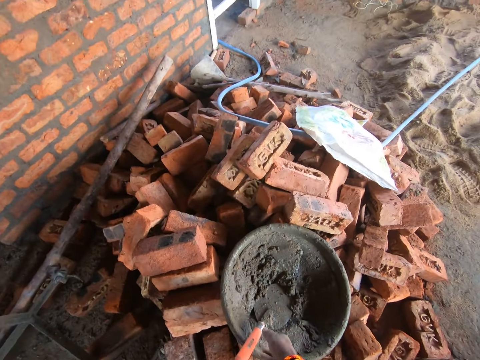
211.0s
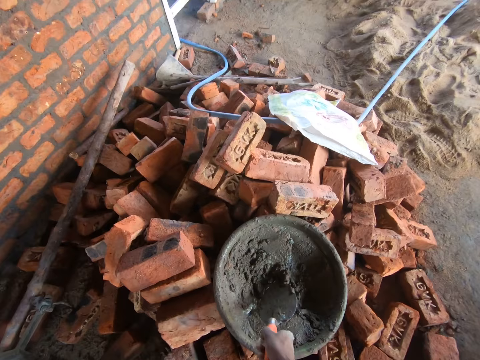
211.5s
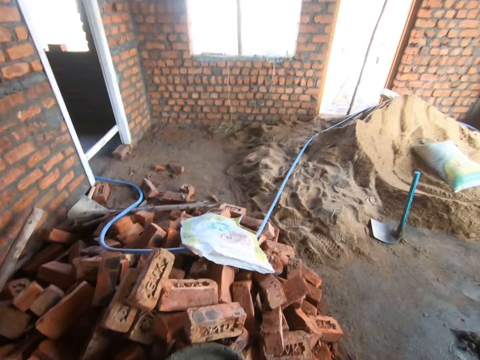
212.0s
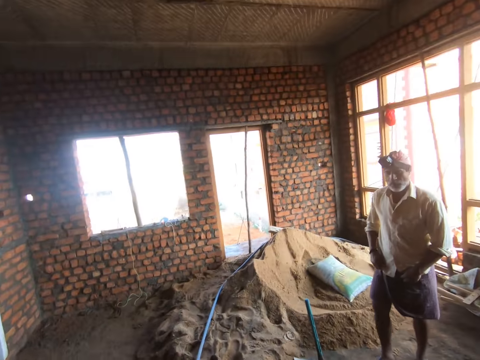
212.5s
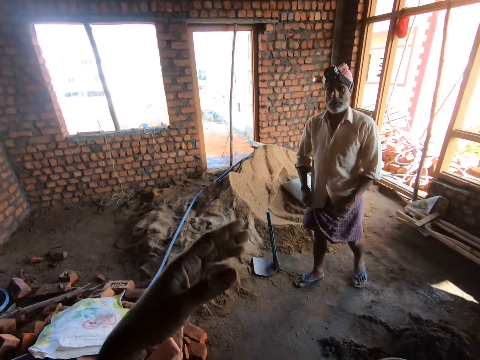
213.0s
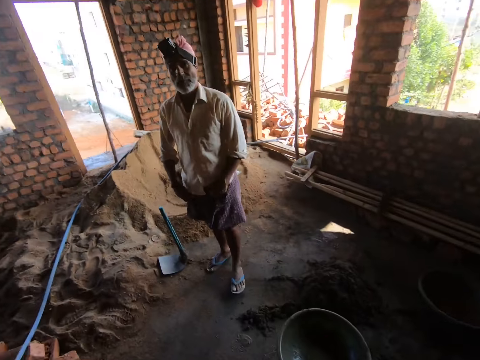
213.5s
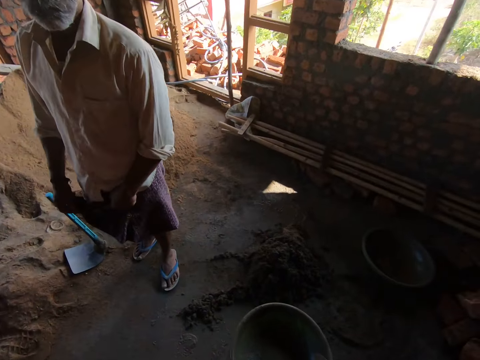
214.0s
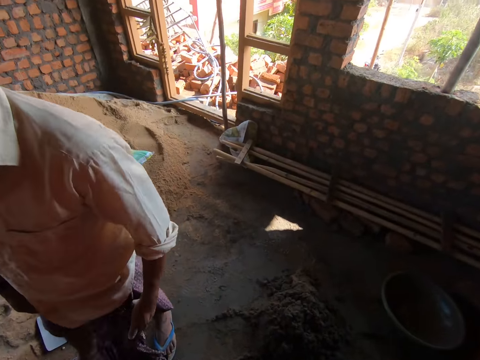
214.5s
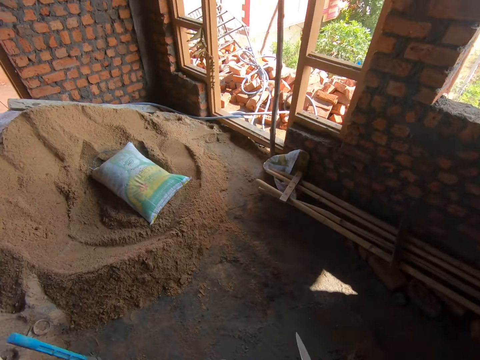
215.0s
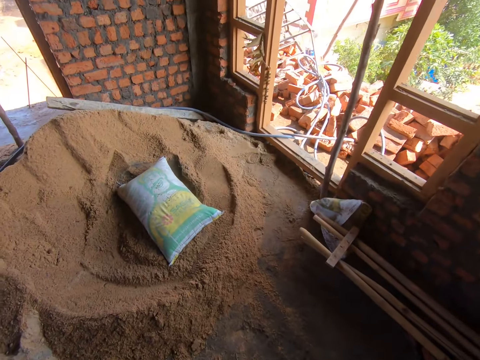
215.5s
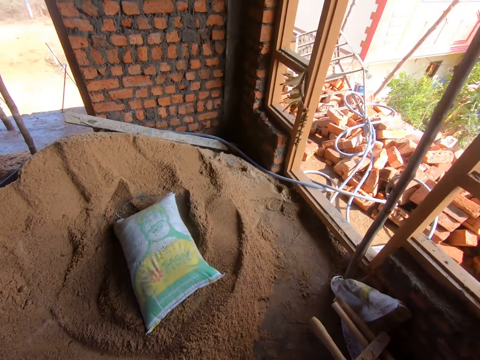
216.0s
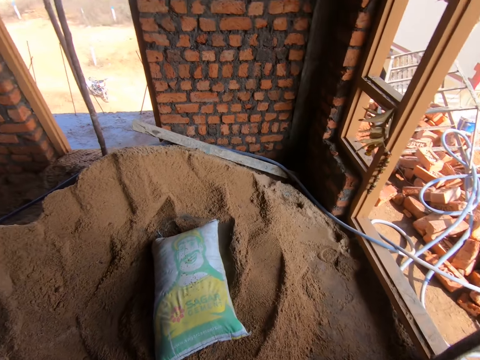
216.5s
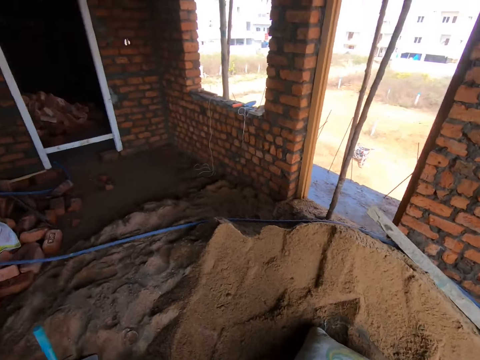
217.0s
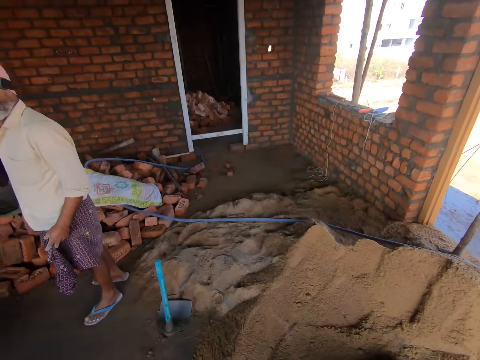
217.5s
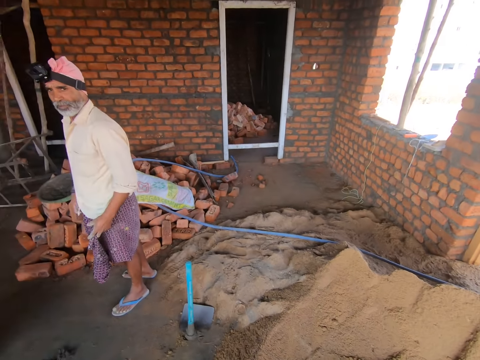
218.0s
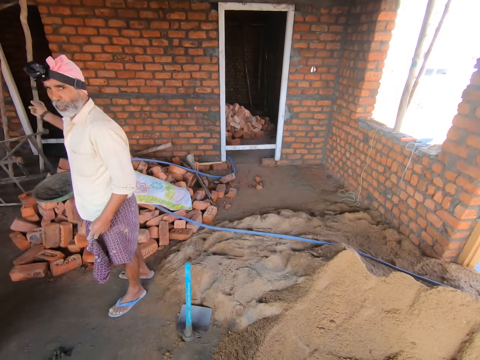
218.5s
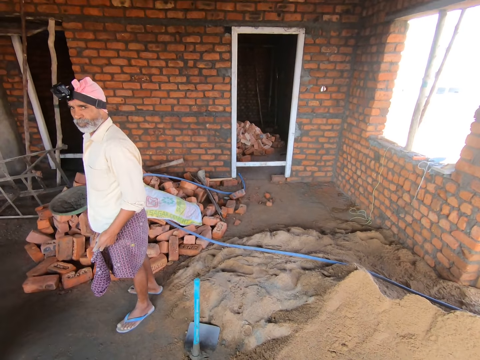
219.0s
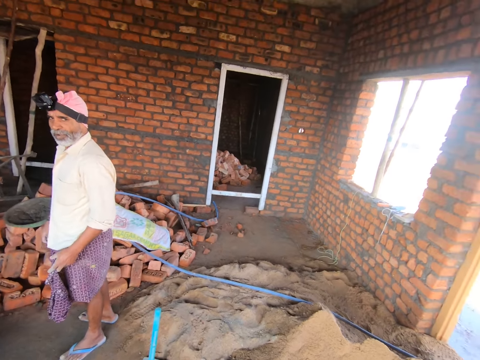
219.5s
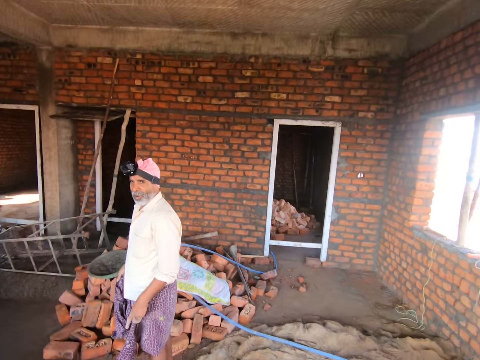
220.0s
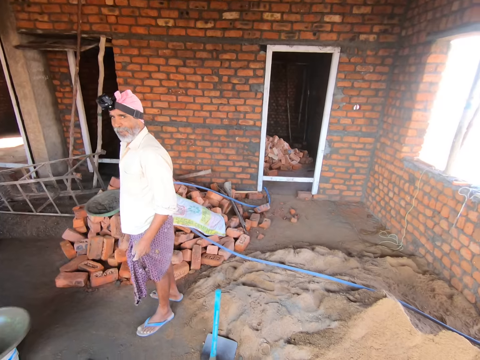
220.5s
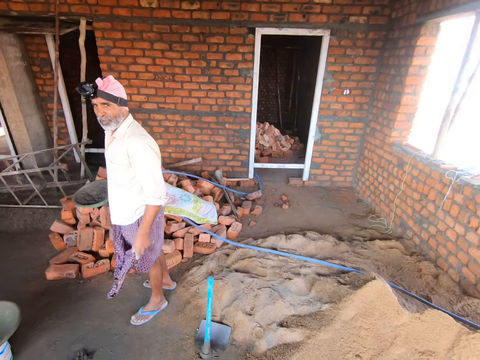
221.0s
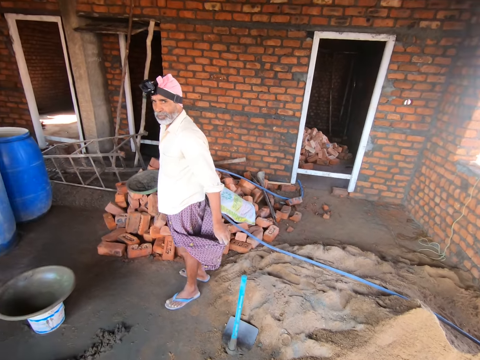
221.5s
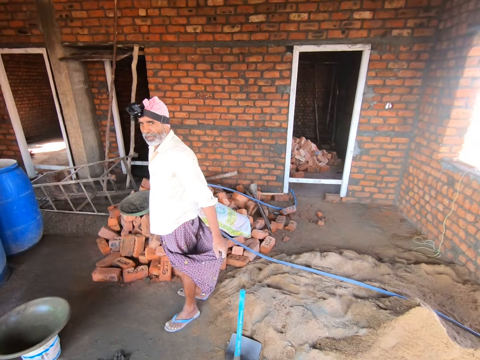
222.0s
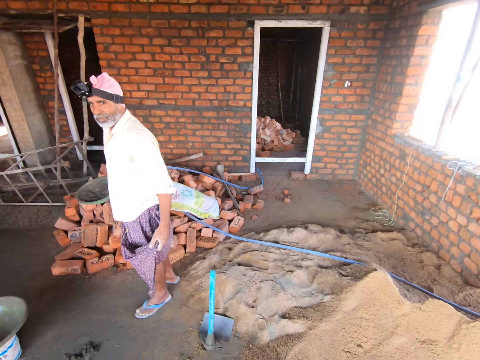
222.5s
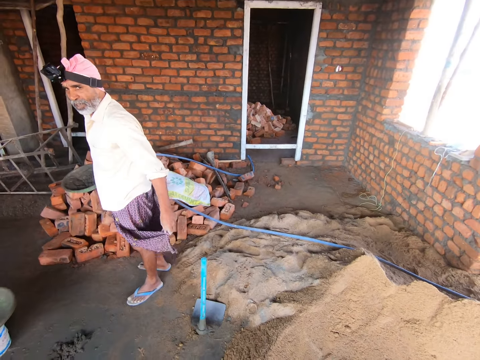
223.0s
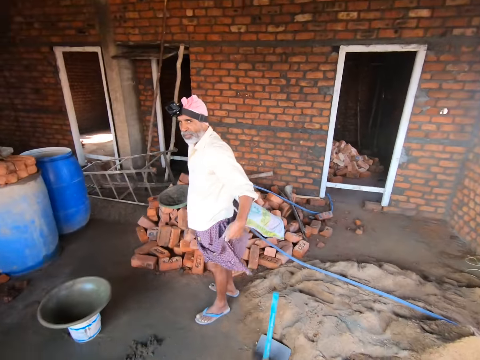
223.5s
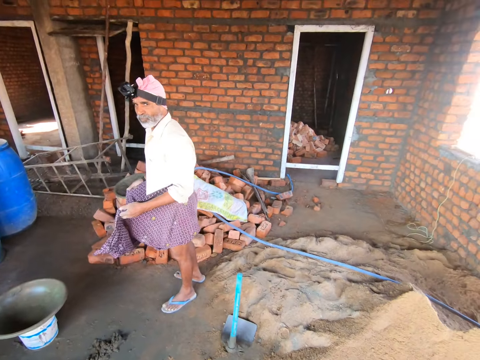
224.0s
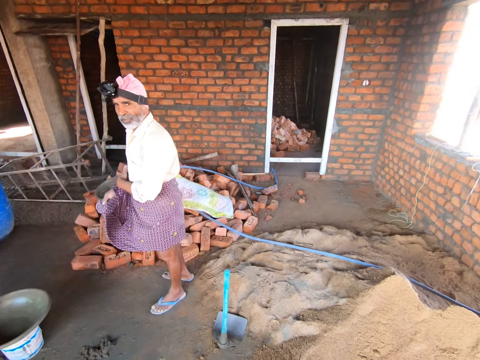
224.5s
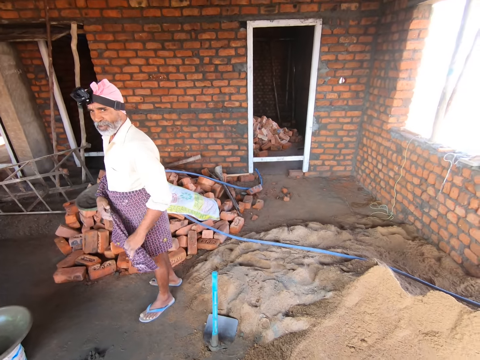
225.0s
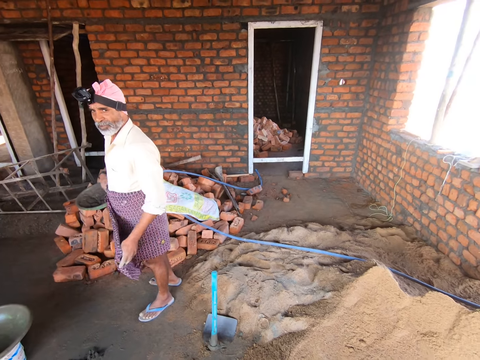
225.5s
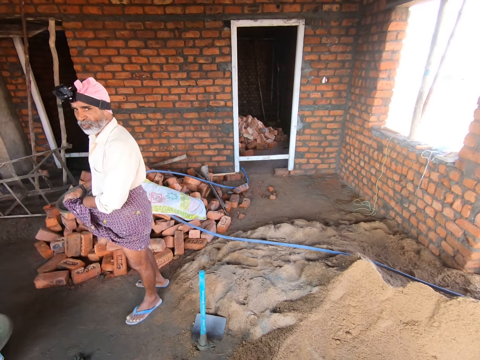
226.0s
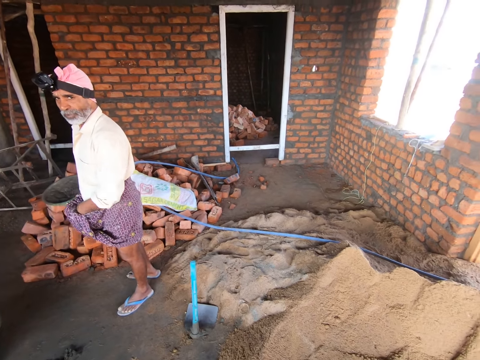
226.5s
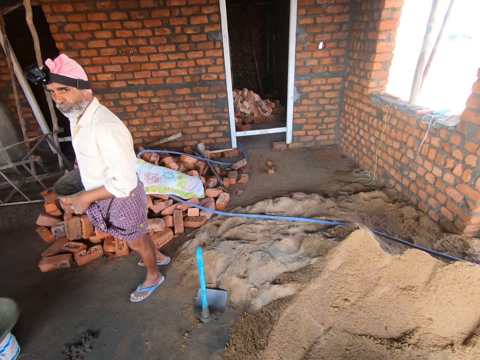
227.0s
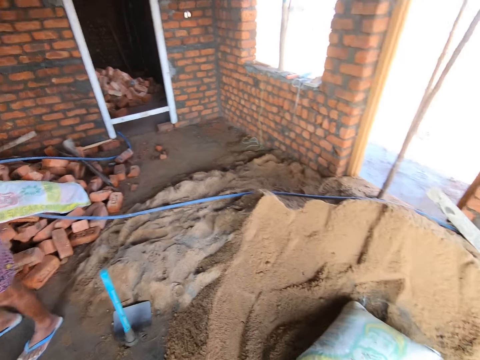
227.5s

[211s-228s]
The camera wearer picks up the trowel from the mortar tray with his hand. He does hand movement. He converses with a male. The male adjusts his cloth. The camera wearer walks towards the cement. He converses with the male. The male does hand movement. The camera wearer converses with the male. The male adjusts his cloth. The camera wearer converses with the male.

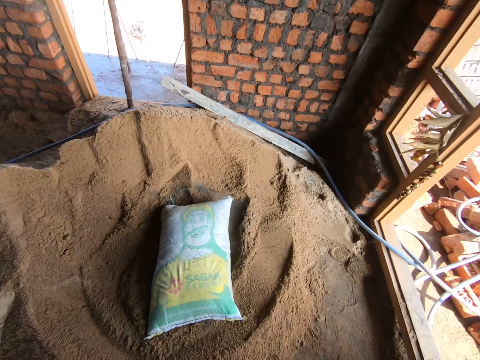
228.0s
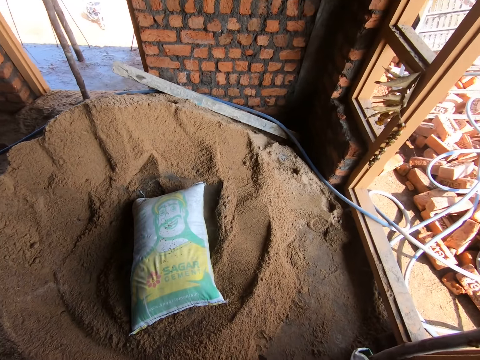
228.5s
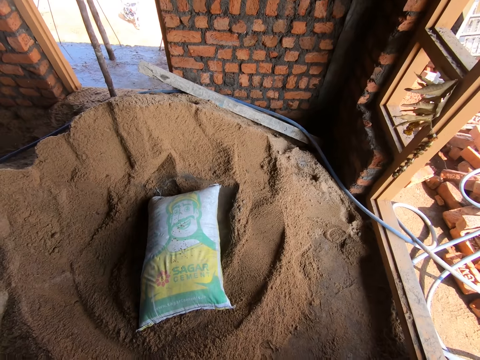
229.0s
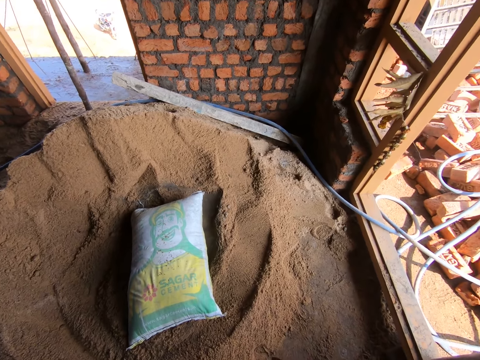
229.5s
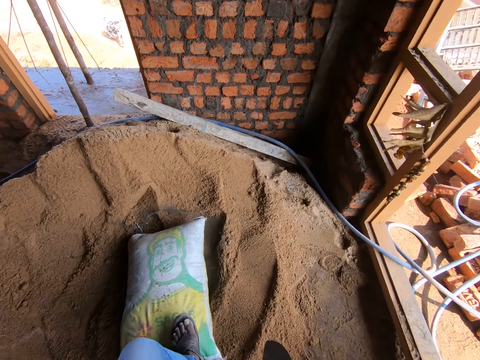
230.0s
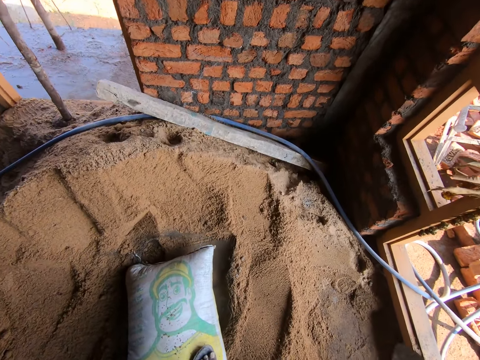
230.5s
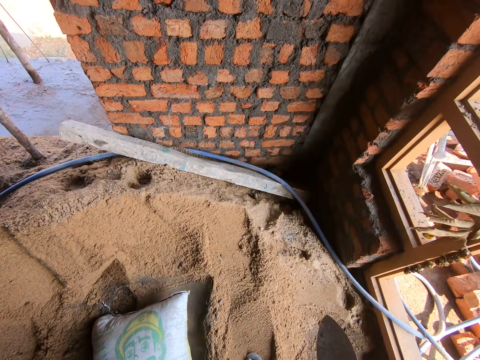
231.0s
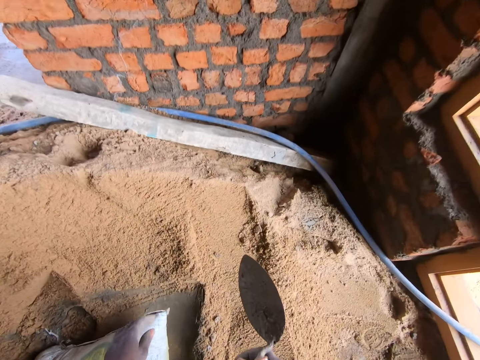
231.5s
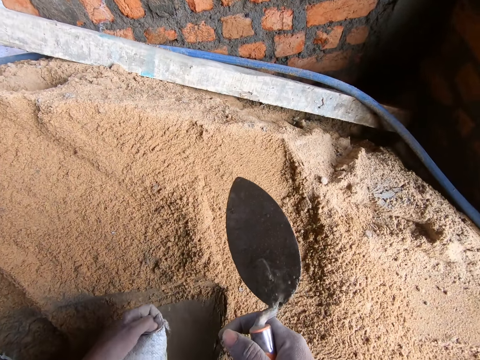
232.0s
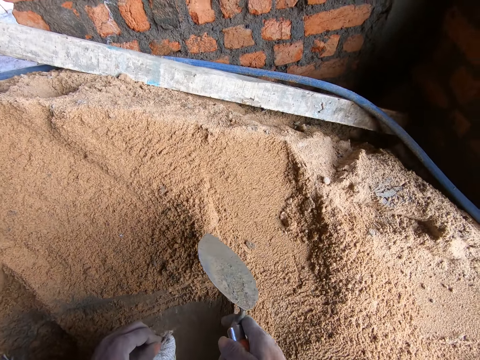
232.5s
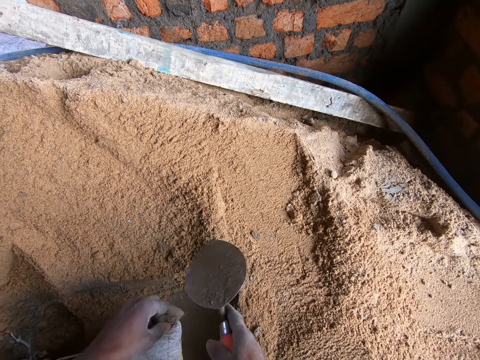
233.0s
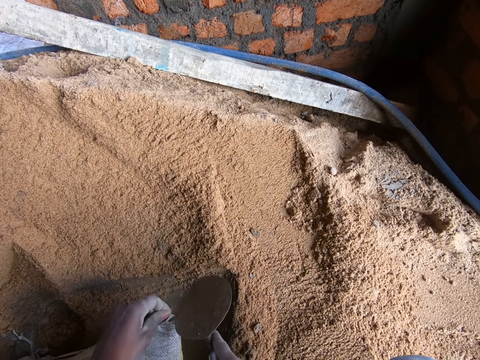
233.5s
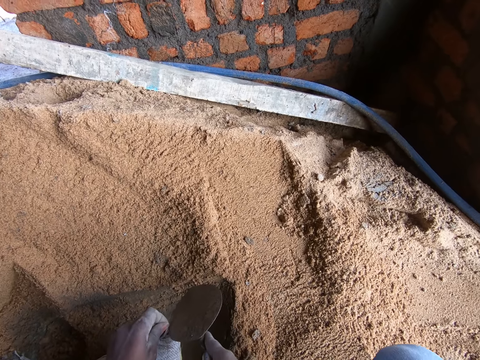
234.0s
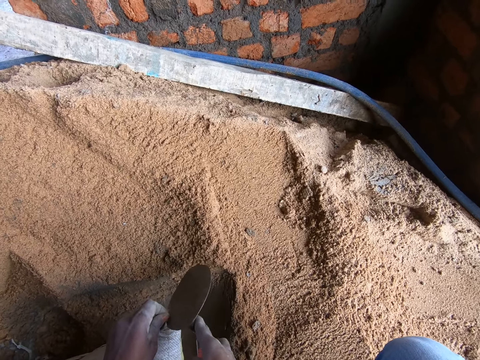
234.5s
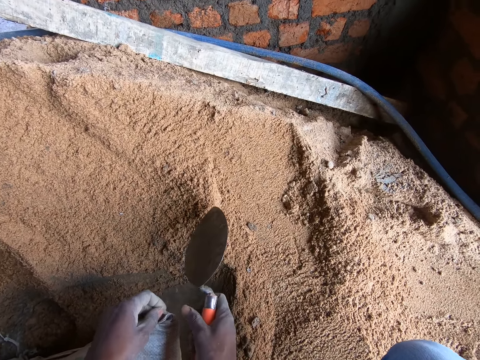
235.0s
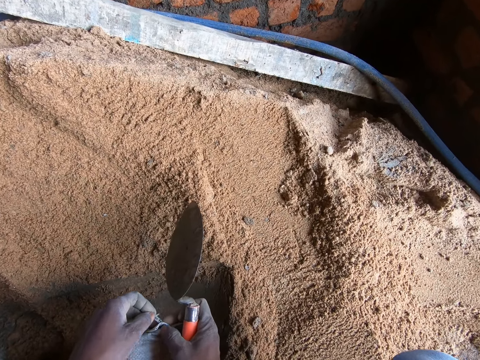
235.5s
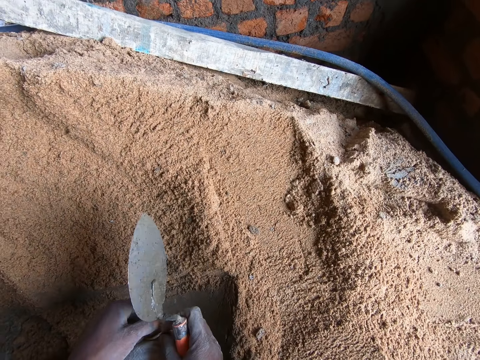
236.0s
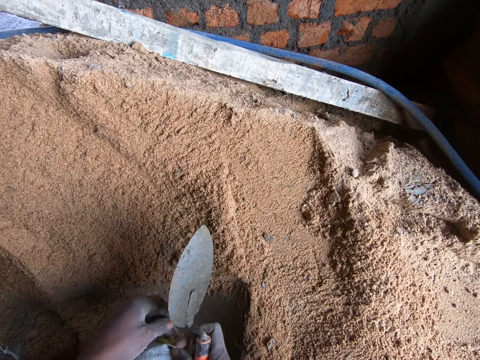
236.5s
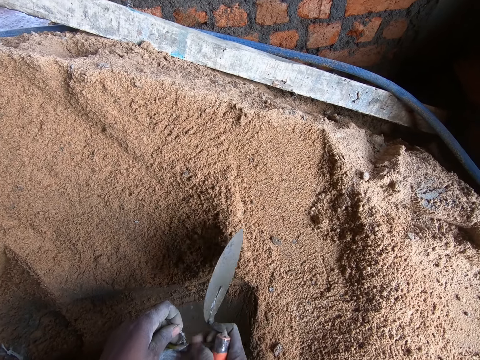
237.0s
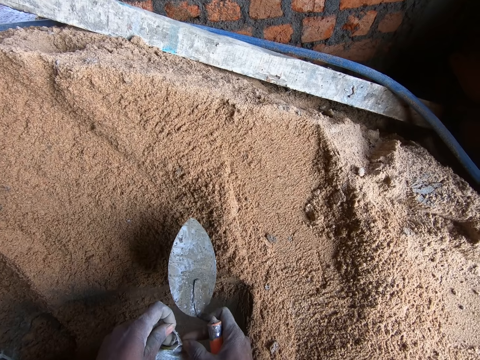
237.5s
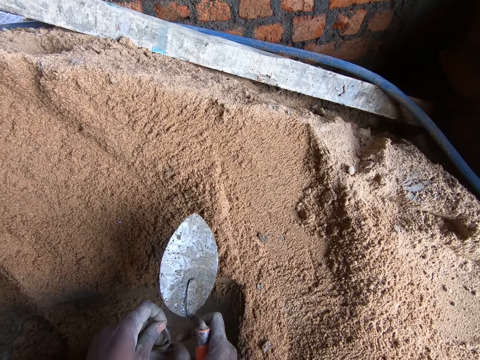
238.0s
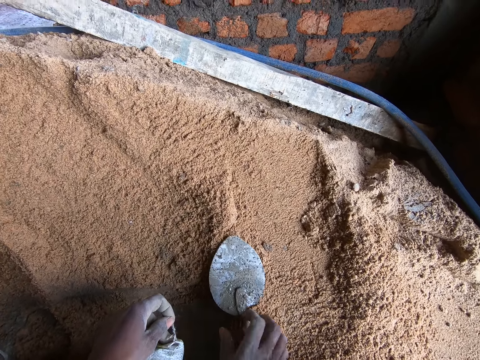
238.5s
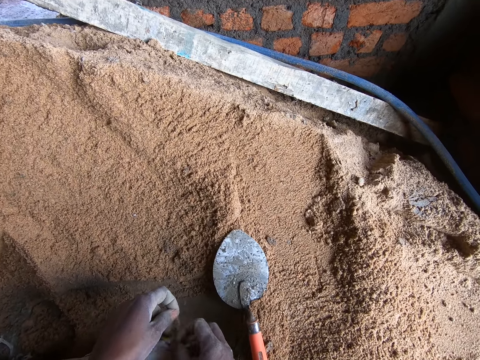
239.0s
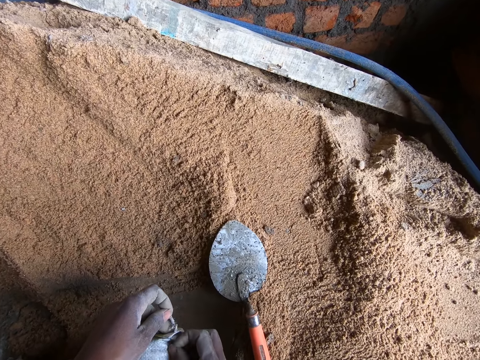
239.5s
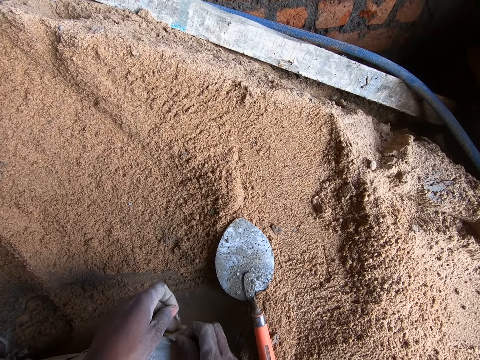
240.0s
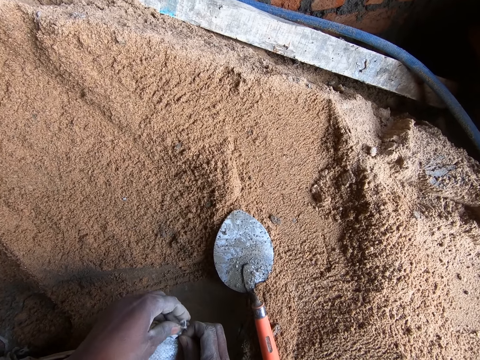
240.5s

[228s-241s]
The camera wearer holds the sack. He bends towards the cement. He opens the sack. He cuts the sack with a trowel. He adjusts the sack with his hands. He places the trowel on the sand. He adjusts the sack with his hands.
